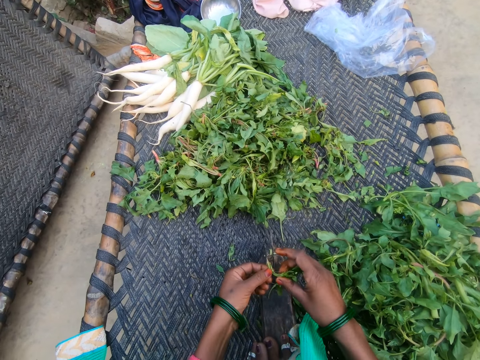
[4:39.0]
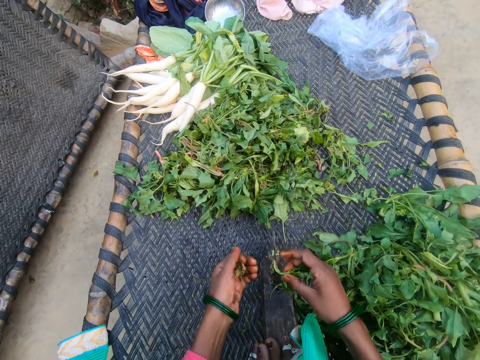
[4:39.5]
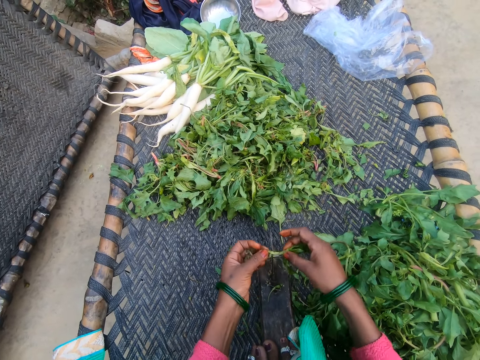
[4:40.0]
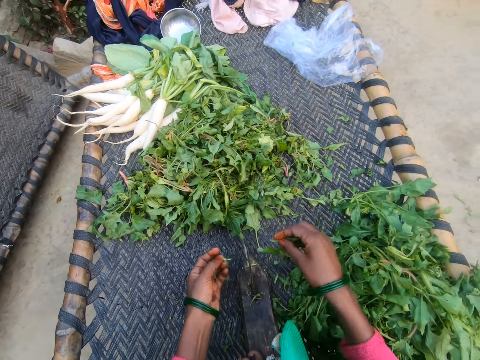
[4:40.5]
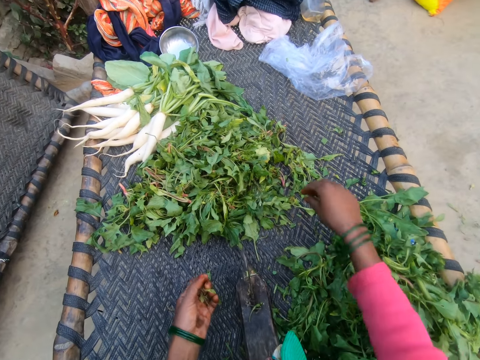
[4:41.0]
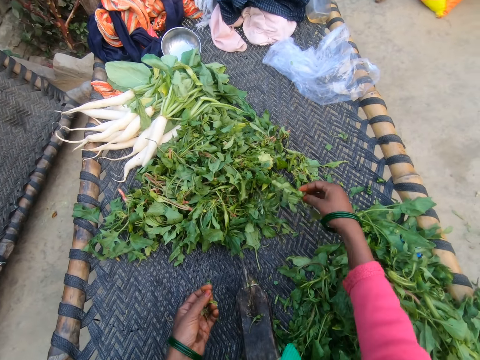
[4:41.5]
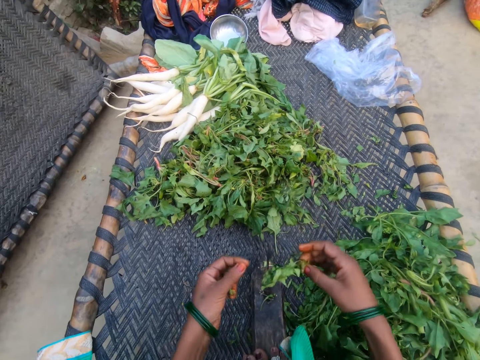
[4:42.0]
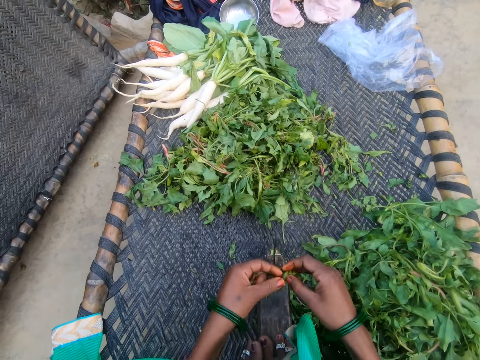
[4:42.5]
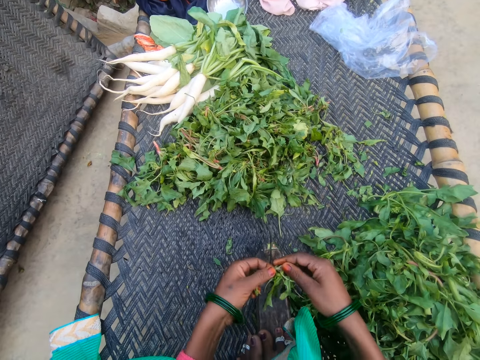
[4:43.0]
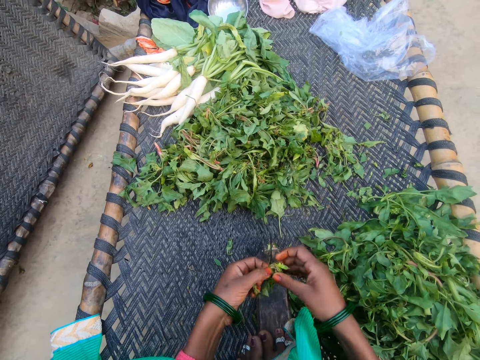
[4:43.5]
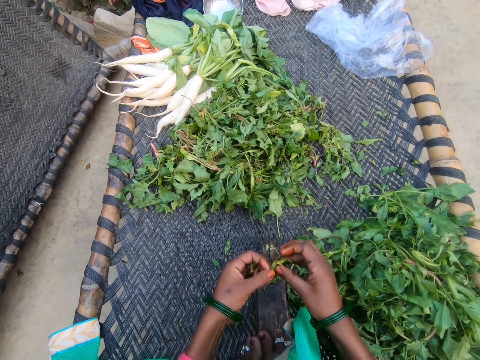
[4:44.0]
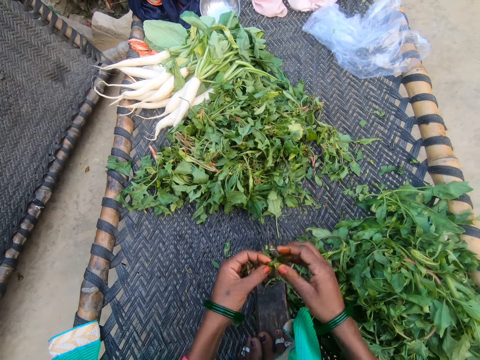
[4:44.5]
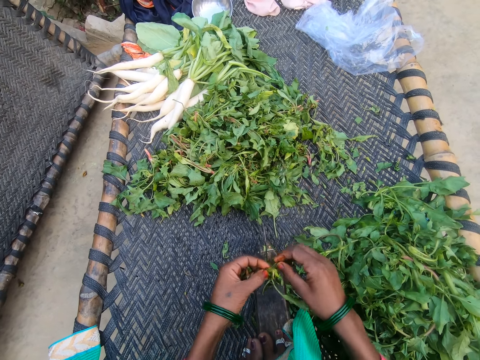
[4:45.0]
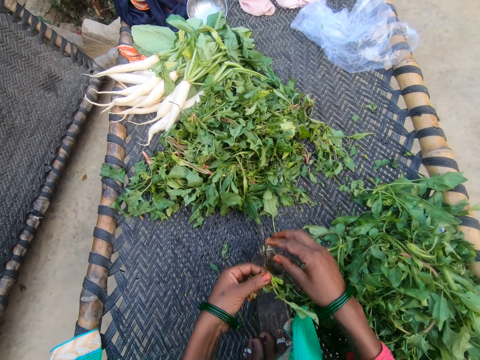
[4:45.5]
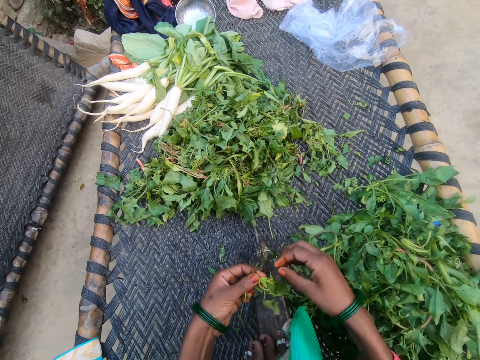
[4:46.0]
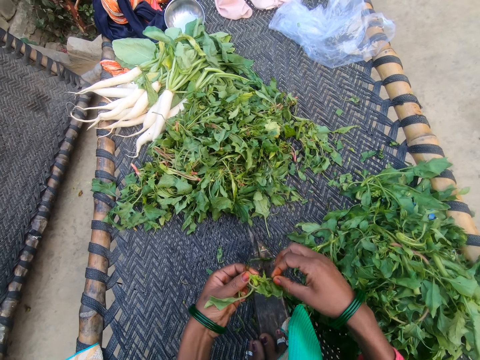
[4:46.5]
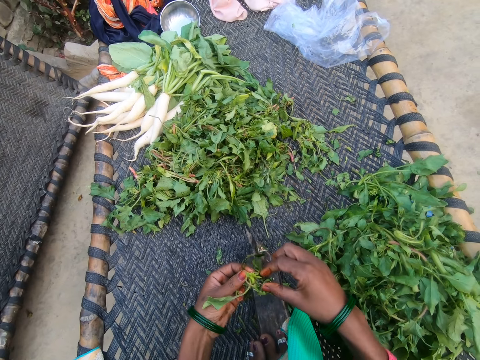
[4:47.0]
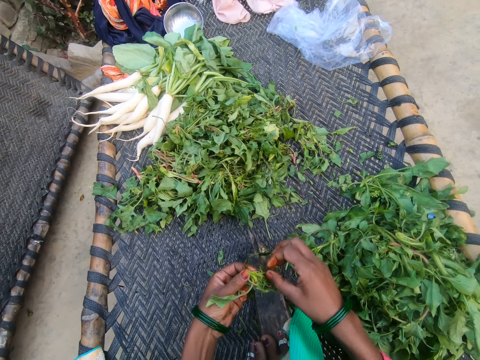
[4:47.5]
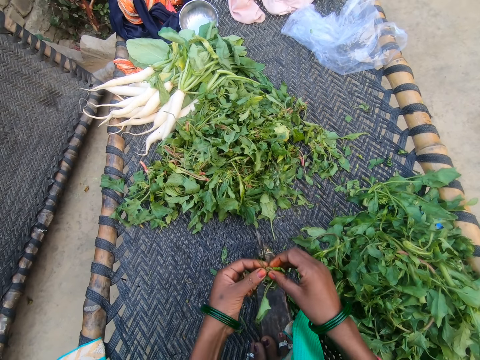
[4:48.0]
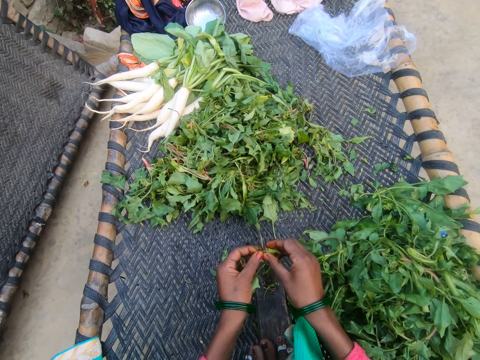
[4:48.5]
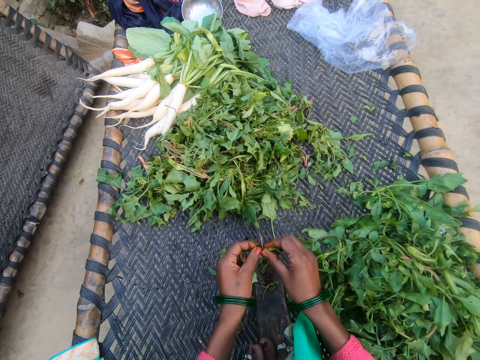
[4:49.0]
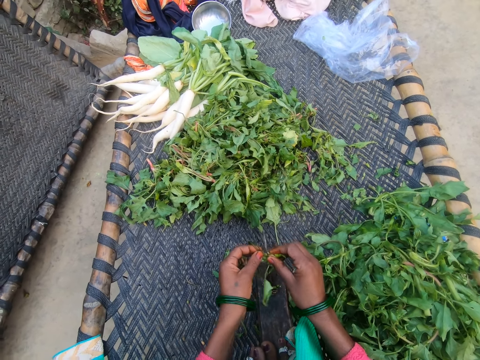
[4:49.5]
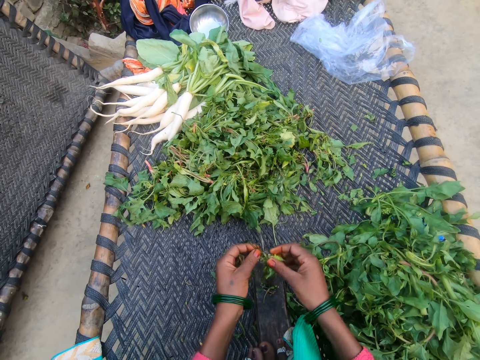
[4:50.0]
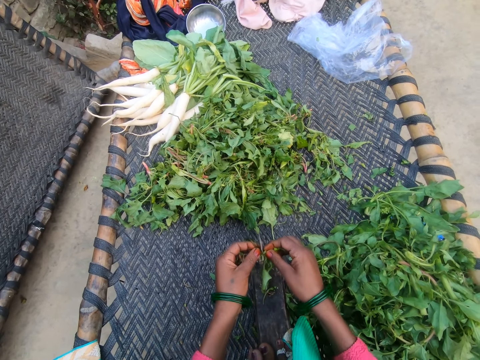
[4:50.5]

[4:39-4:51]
The camera wearer cuts the vegetable with the slicer. They drop the vegetable on the chair with other vegetables. They pick a vegetable from the bunch of vegetables. They cut the vegetable with the slicer.

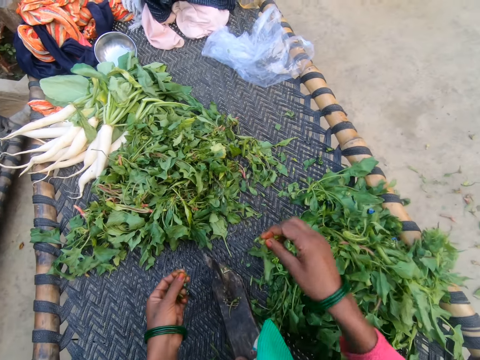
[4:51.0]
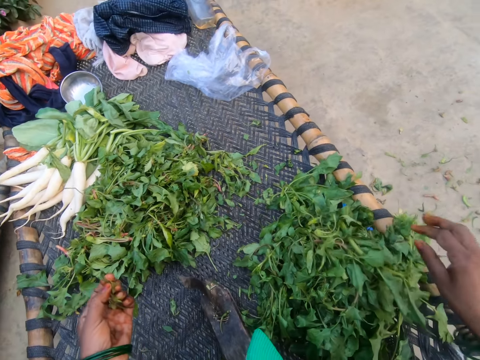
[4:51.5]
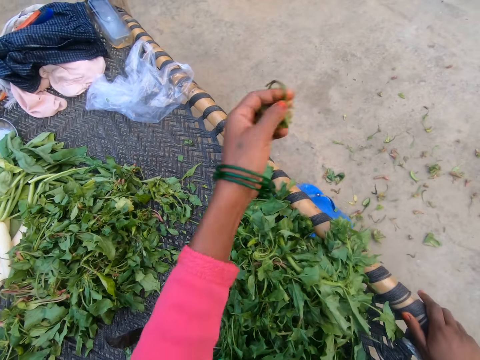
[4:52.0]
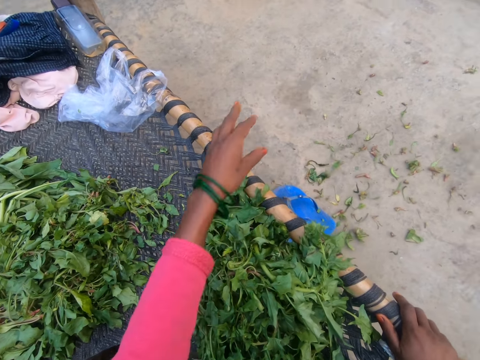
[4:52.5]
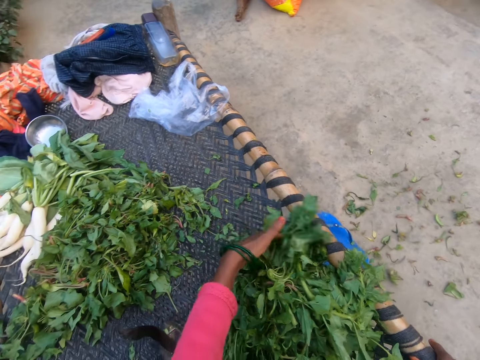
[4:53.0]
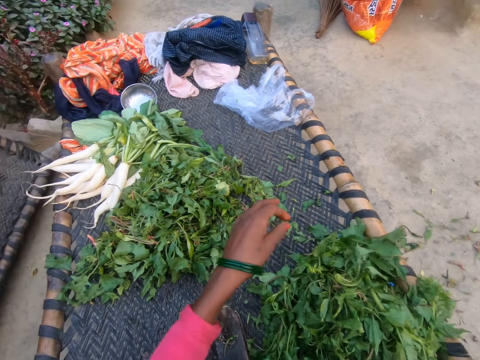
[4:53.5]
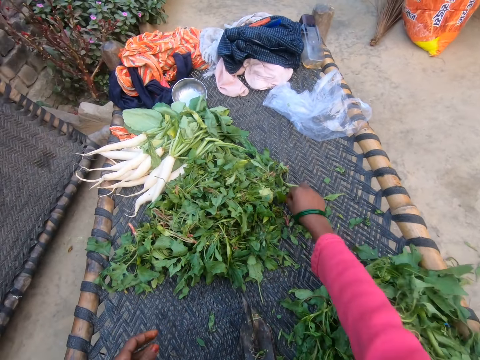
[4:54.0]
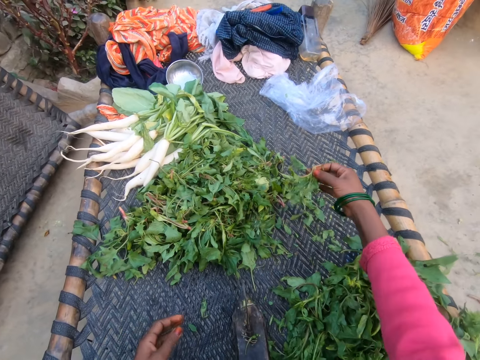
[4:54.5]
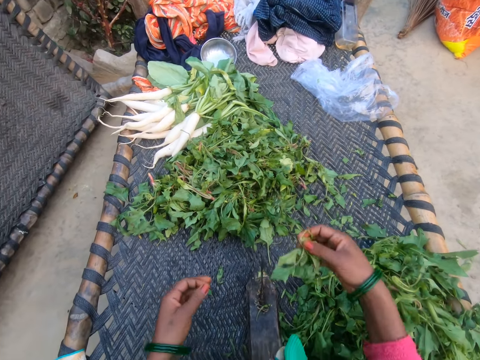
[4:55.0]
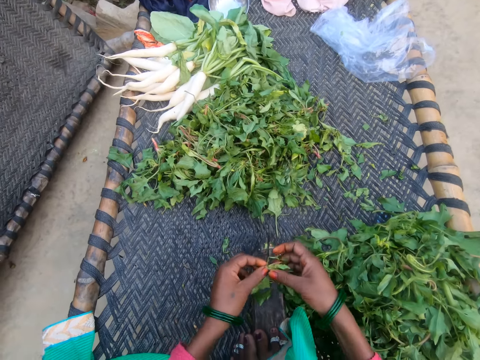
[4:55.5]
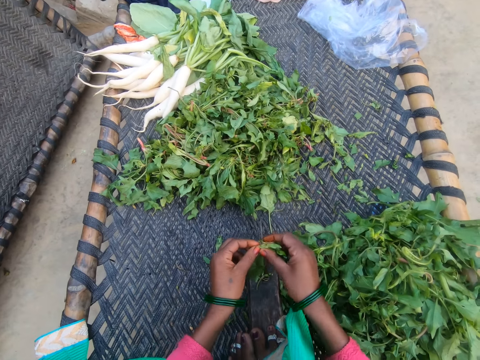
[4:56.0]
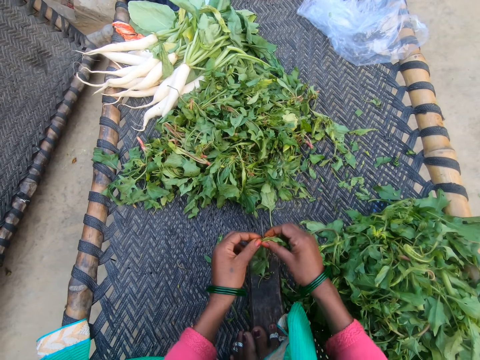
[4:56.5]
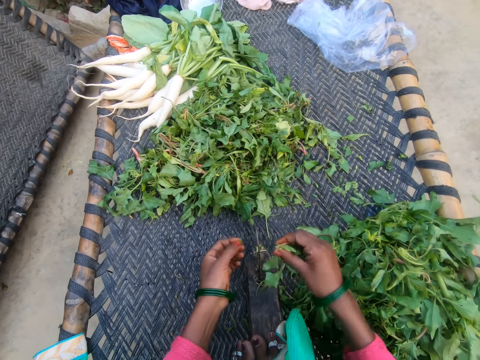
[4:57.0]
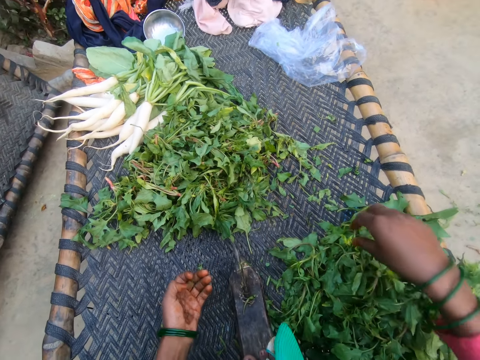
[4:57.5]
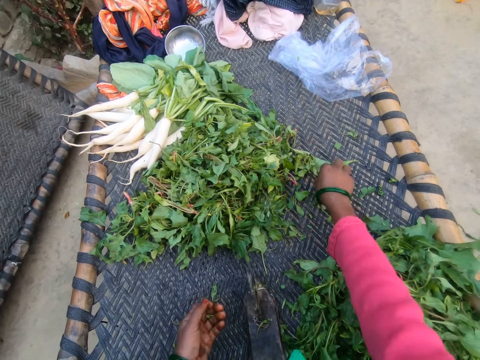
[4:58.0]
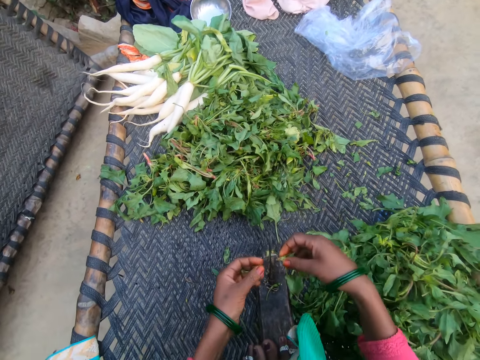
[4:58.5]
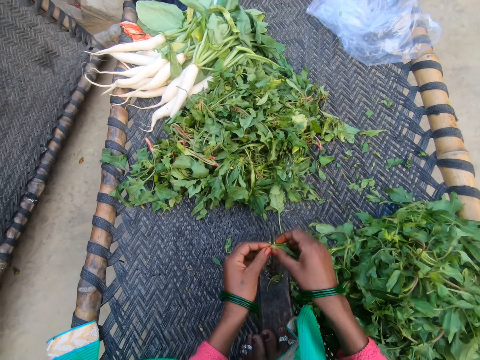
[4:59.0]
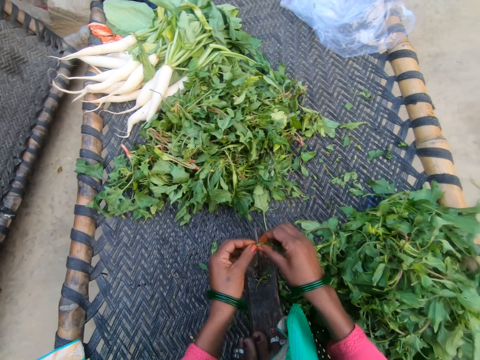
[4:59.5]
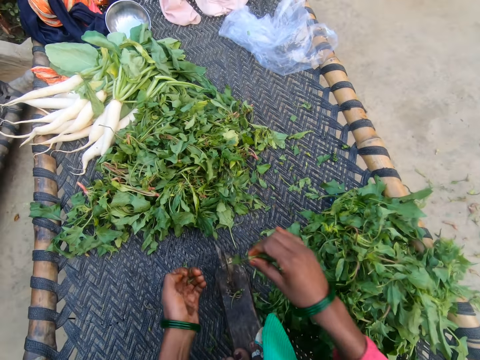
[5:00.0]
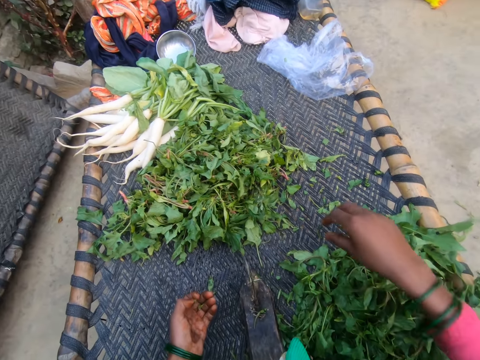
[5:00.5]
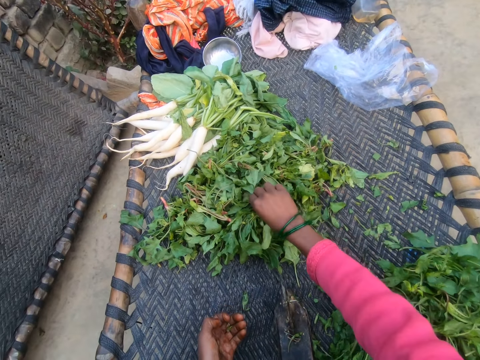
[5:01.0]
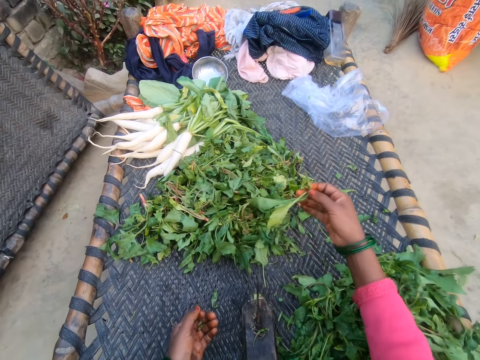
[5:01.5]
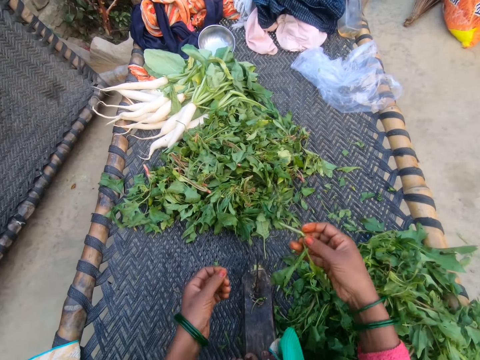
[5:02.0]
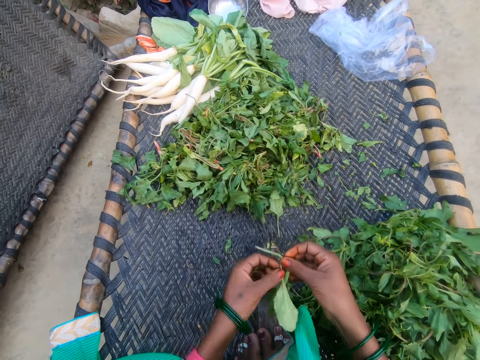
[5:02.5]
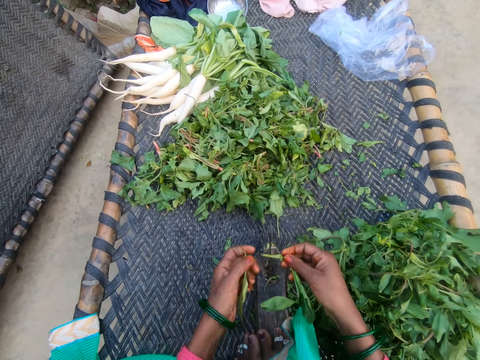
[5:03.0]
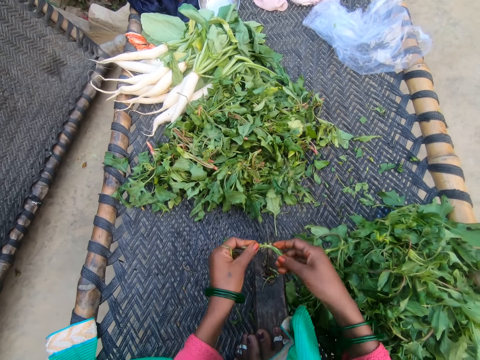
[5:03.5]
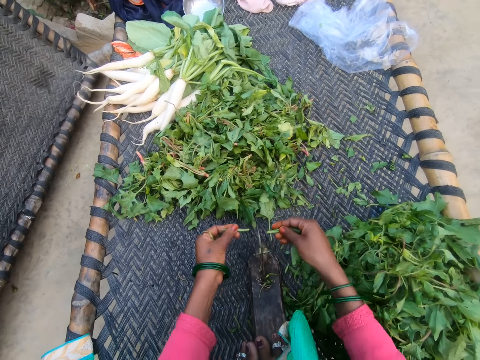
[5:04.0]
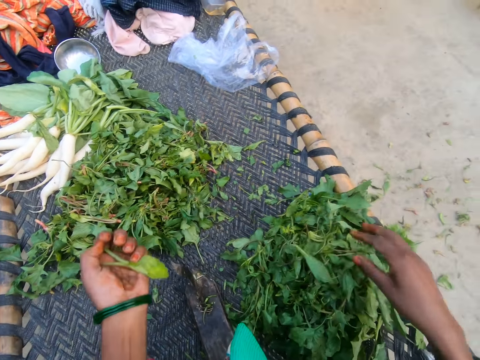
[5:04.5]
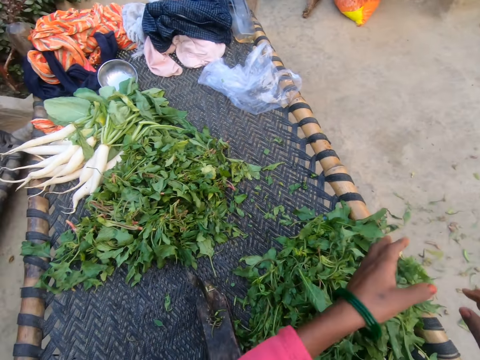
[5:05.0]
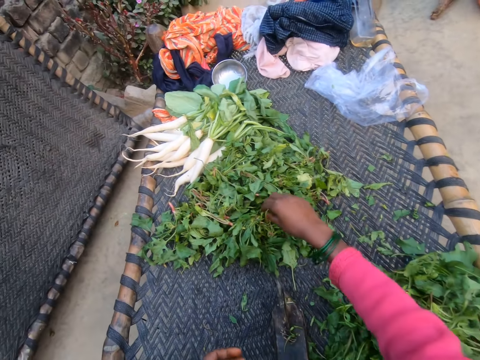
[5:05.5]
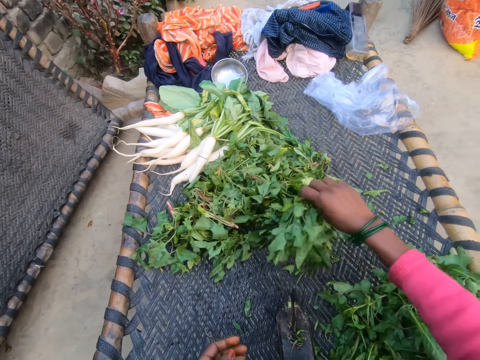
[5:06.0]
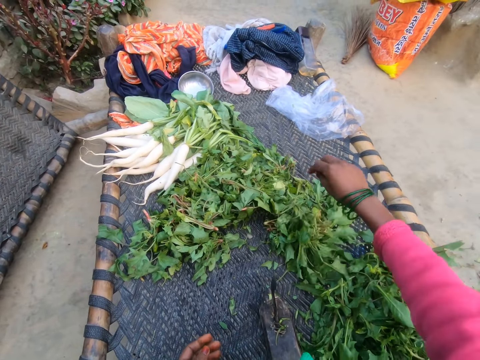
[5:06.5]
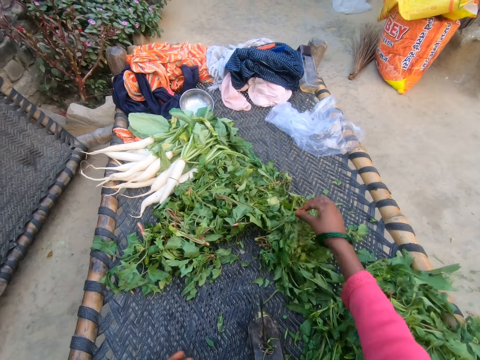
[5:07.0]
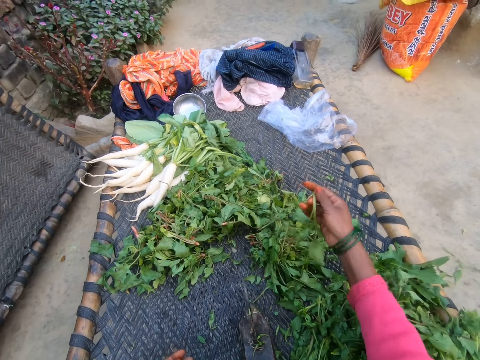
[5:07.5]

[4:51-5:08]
The camera wearer drops the vegetable on the chair with other vegetables. She throws dirt on the floor. She moves the vegetables on the chair together. She picks a vegetable from the bunch of vegetables. She cuts the vegetable with the slicer. She drops the vegetable on the chair with other vegetables. She picks a vegetable from the bunch of vegetables. She cuts the vegetable with the slicer. She drops the vegetable on the chair with other vegetables. She picks a vegetable from the bunch of vegetables. She cuts out a yellow leaf from the vegetable. She cuts the vegetable with the slicer. She drops the vegetable on the chair with other vegetables. She pours the dirt in her hand on the floor. She throws away the unwanted vegetables. She picks a vegetable from the bunch of vegetables.
